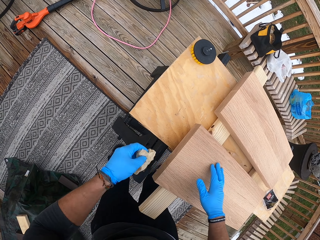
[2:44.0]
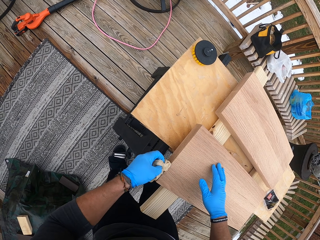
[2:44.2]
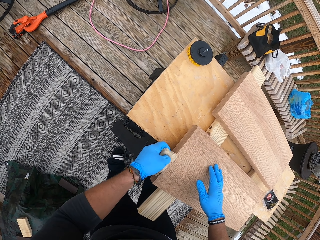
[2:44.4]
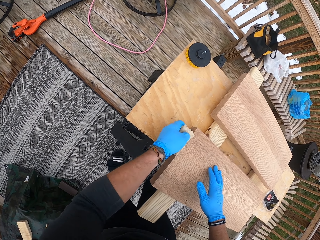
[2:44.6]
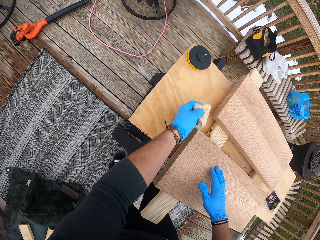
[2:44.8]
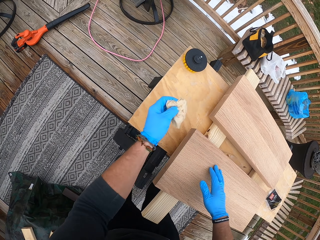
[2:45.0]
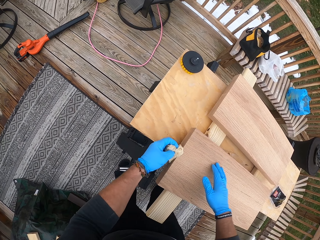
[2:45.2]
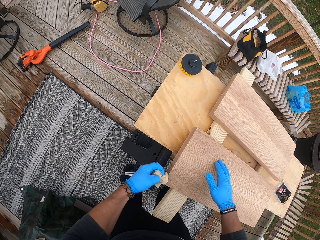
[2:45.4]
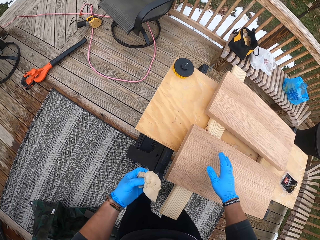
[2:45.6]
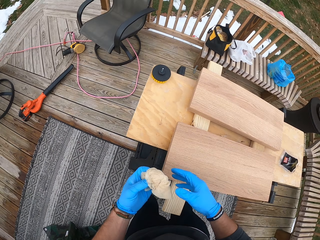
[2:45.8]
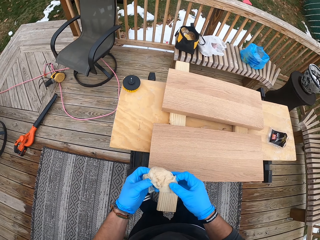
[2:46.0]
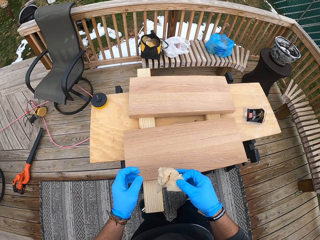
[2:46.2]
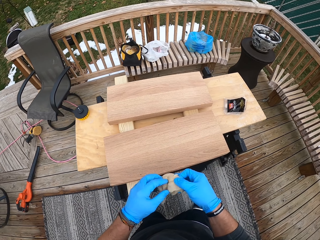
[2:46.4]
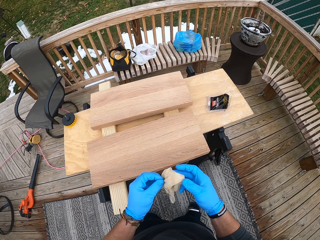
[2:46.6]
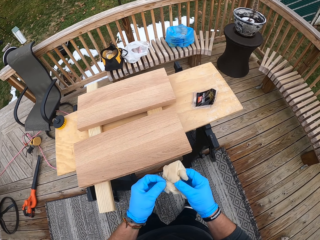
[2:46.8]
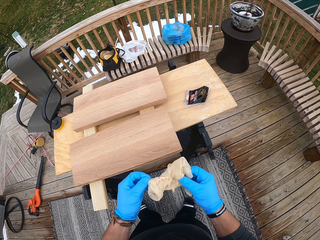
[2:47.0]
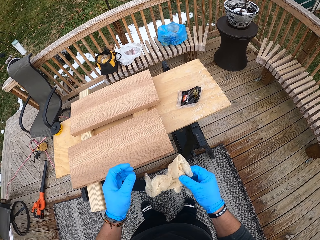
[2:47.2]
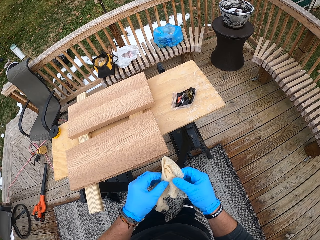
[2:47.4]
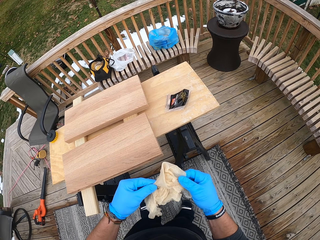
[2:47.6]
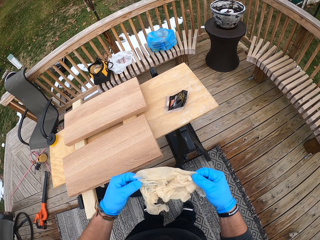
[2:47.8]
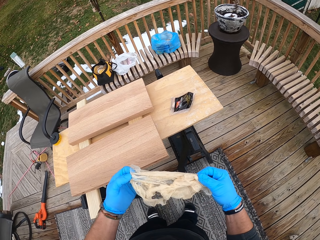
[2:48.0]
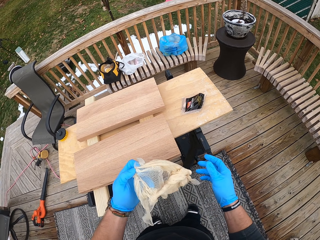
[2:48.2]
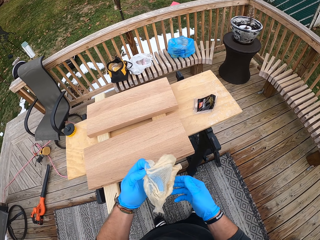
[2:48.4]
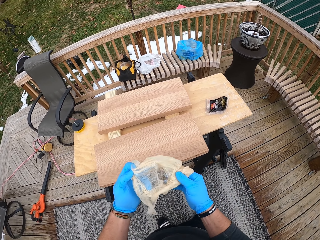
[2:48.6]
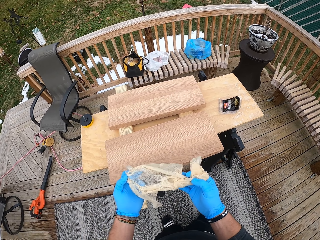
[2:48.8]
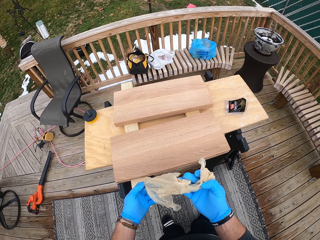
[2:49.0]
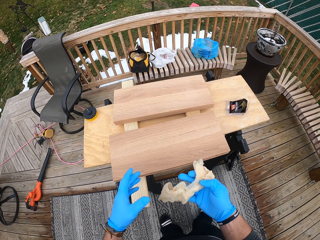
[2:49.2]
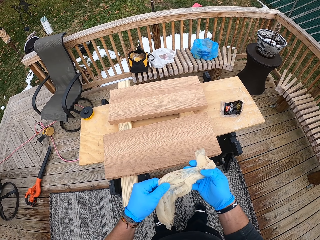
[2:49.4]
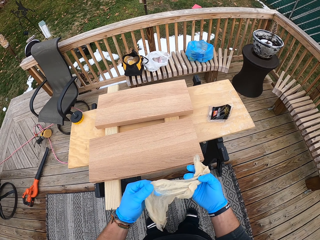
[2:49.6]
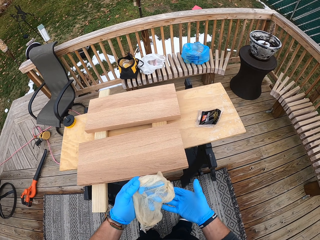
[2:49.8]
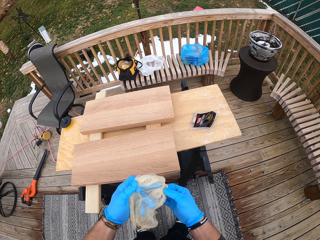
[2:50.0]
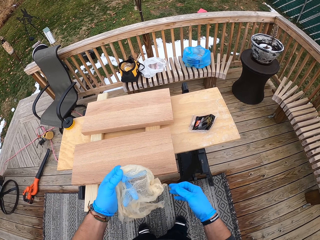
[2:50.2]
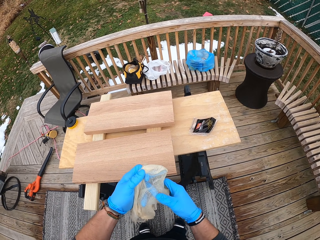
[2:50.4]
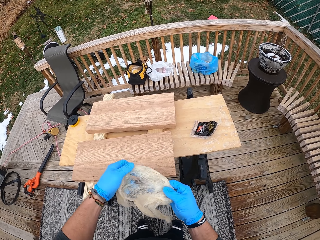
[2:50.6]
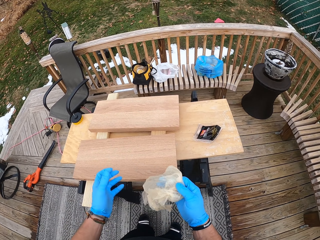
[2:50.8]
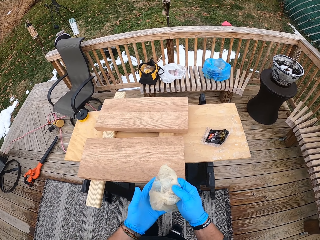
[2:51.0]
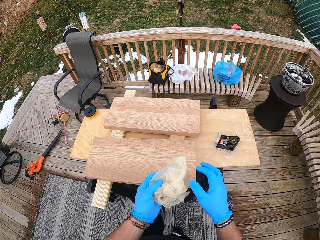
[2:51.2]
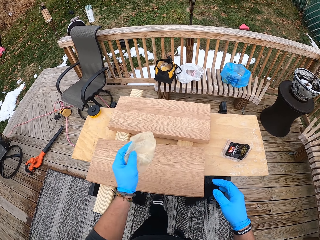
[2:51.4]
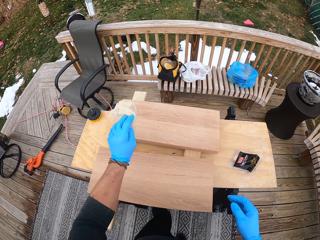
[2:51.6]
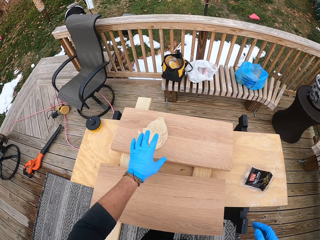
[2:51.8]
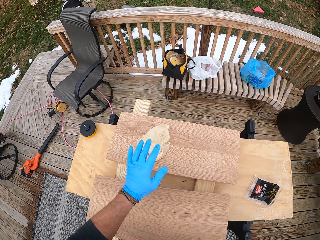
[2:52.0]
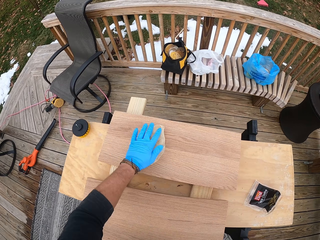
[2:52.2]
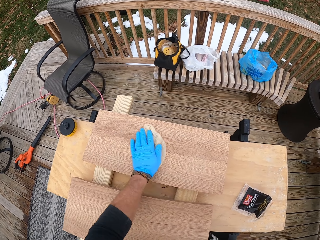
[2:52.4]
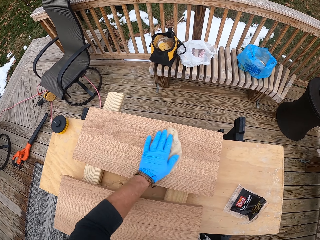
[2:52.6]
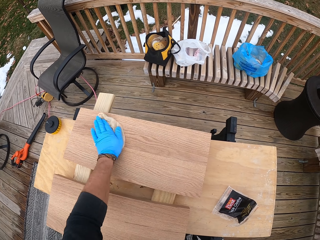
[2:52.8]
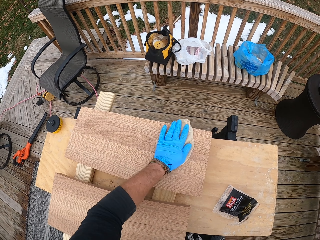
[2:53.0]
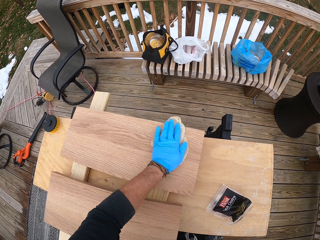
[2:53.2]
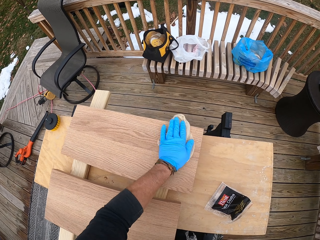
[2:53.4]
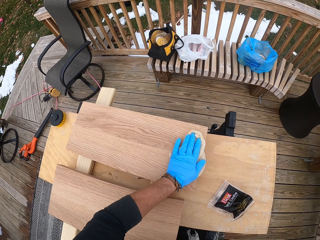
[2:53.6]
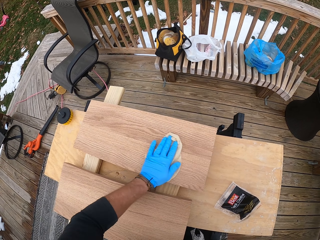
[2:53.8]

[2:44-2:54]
The camera wearer holds the tack cloth with both hands. He holds the tack cloth with his right hand. He holds the tack cloth with both hands. He opens the tack cloth. He holds the tack cloth with his right hand. He holds the tack cloth with both hands. He holds the tack cloth with his left hand. He holds the tack cloth with both hands. He holds the tack cloth with his left hand. He holds the tack cloth with both hands. He holds the tack cloth with his right hand. He holds the tack cloth with both hands. He holds the tack cloth with his left hand. He drops the tack cloth on the wood on the table with his left hand. He wipes the wood with the tack cloth in his left hand.

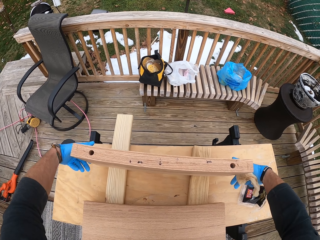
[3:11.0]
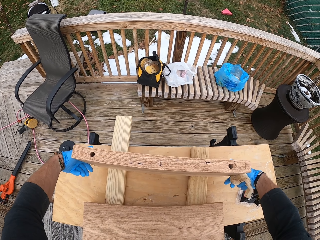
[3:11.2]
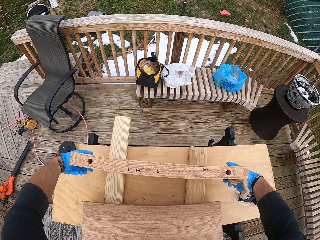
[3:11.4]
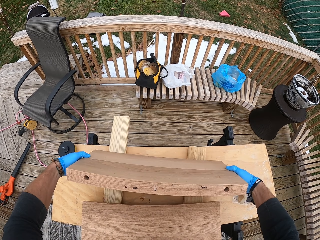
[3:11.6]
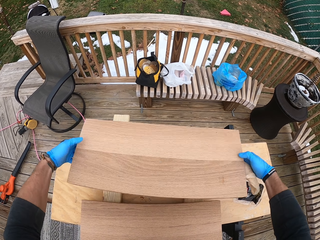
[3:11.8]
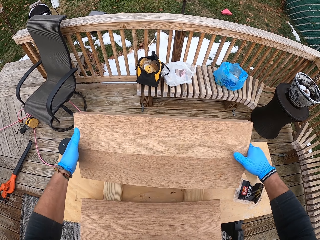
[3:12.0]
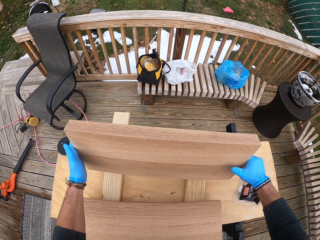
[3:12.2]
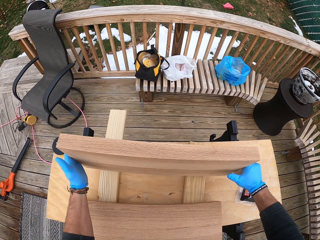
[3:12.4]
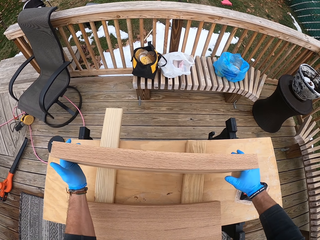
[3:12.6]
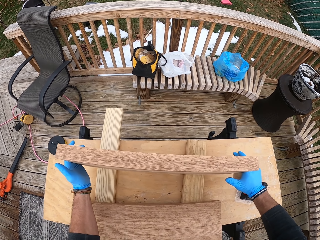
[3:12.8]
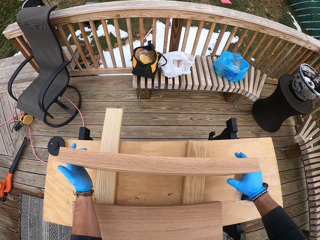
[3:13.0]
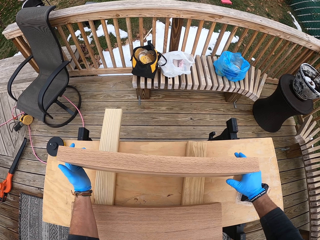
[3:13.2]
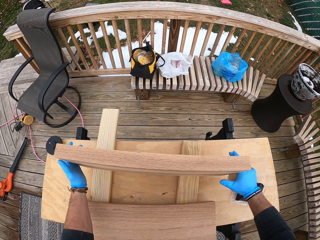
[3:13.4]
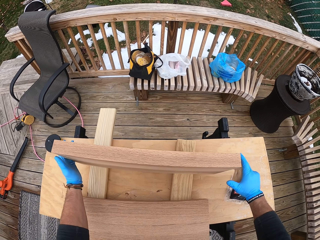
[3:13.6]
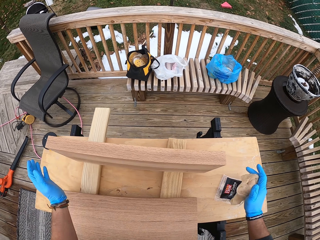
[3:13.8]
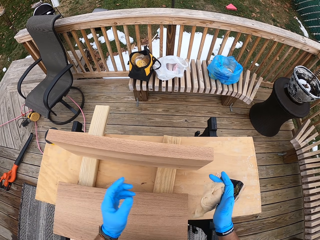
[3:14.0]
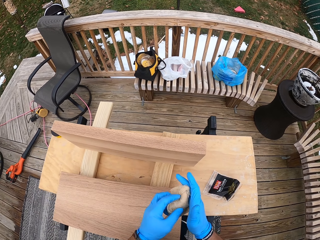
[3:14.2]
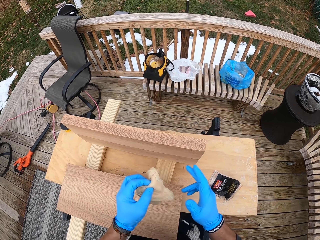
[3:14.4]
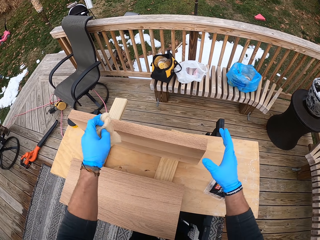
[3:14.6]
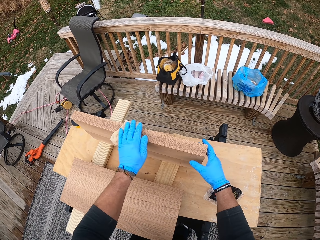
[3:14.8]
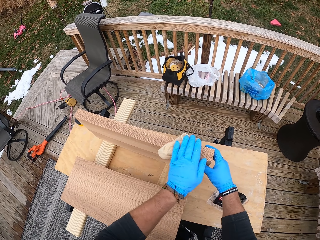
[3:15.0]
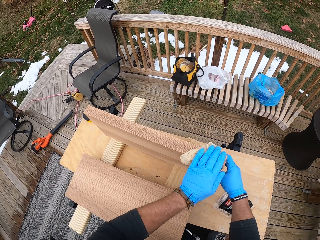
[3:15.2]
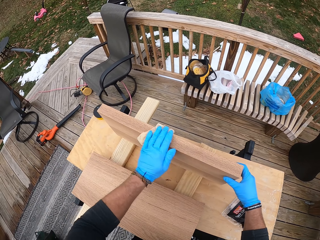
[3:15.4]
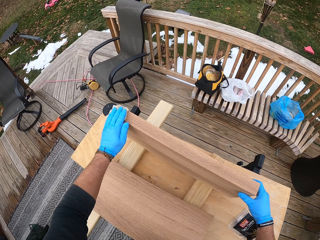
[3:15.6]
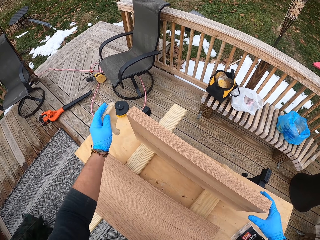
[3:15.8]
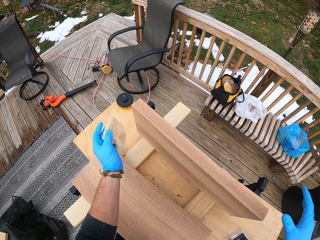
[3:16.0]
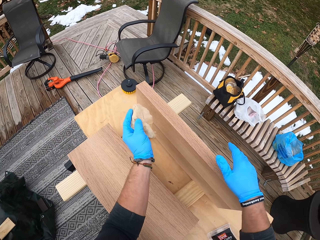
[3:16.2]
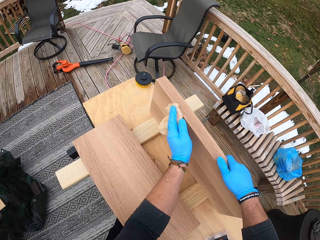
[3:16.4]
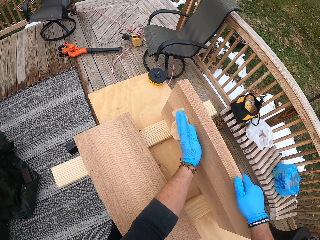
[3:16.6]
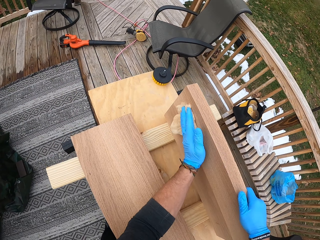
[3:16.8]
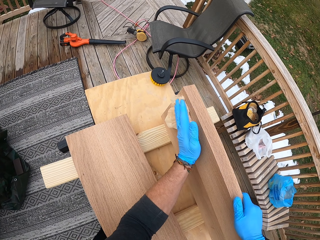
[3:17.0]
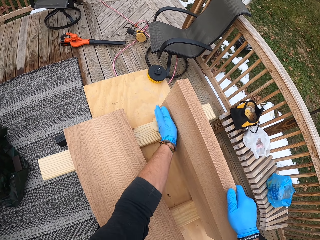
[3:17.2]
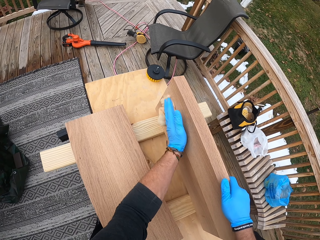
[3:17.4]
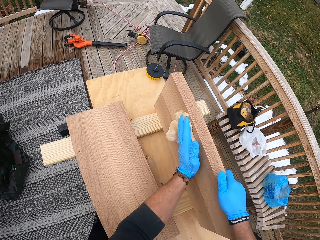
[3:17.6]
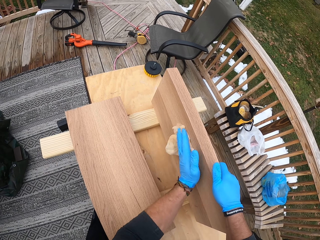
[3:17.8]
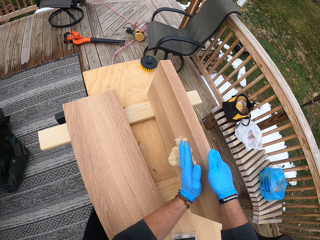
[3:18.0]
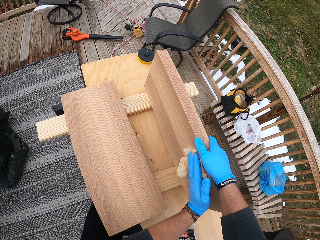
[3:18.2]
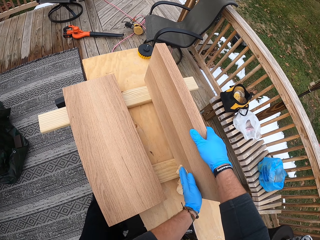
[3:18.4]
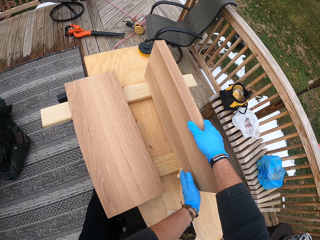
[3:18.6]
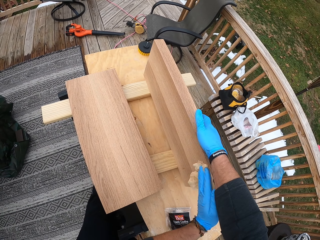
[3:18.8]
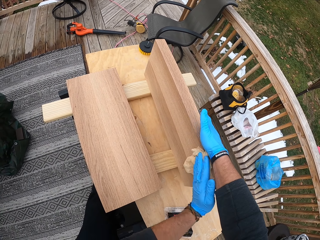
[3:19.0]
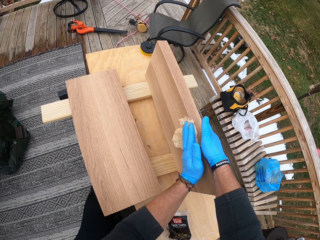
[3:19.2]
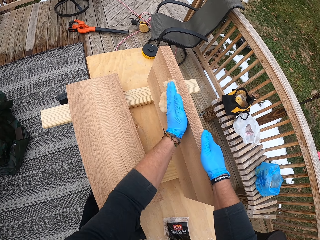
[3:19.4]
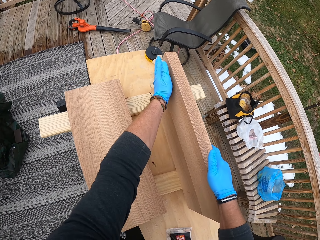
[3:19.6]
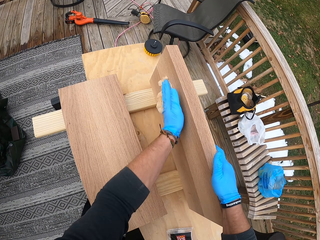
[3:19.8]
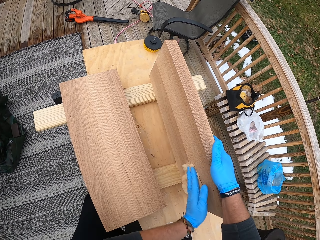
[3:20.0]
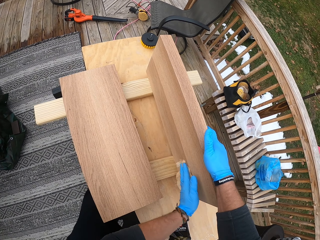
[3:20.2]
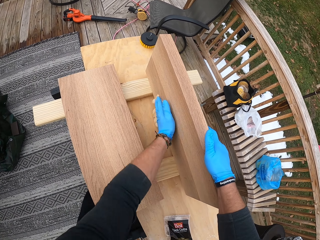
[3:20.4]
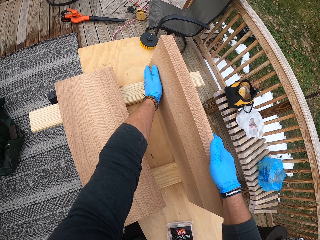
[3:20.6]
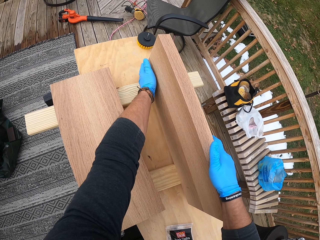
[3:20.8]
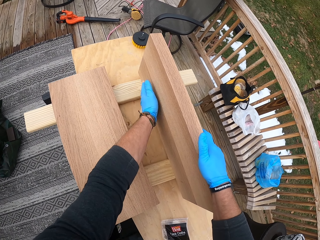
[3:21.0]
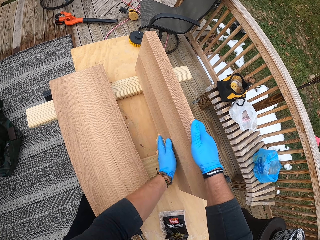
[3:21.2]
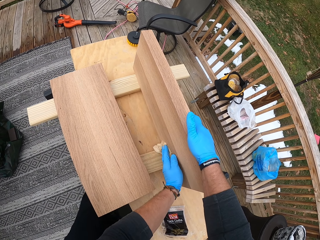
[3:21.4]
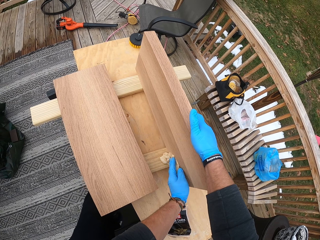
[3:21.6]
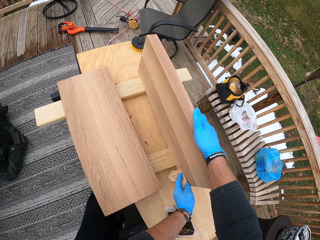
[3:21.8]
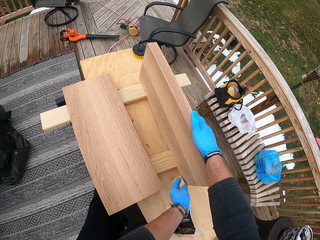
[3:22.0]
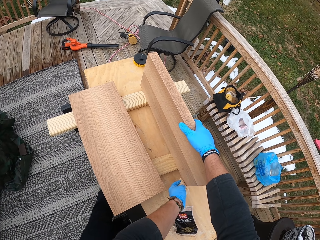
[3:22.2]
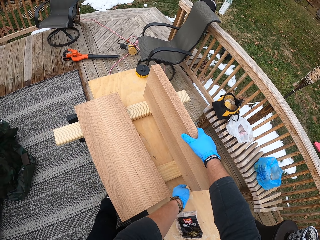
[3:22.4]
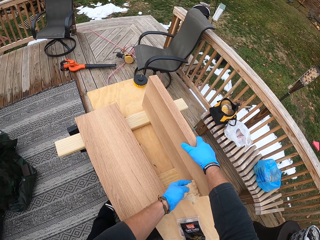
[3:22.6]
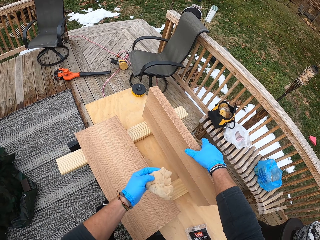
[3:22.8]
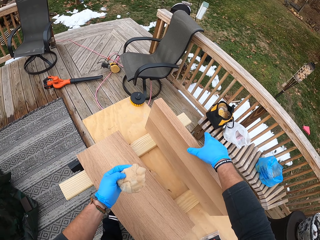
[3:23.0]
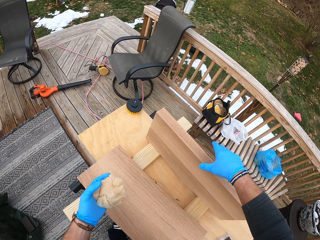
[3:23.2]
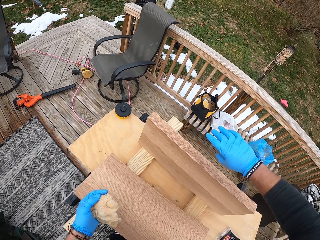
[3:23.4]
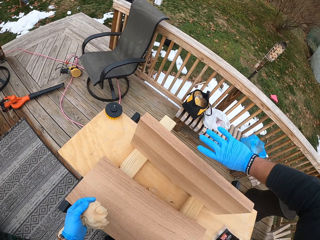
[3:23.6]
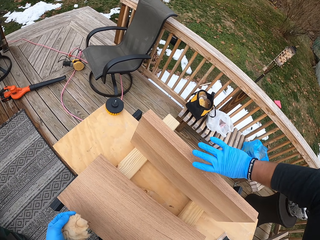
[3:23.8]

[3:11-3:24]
The camera wearer turns the wood with both hands. He places the wood in both hands on the table. He holds the tack cloth with his left hand. He wipes the wood on the table with the tack cloth in his left hand. He puts the tack cloth on the right hand. He holds the wood on the table with his right hand. He wipes the wood in his right hand on the table with the tack cloth in his left hand.
